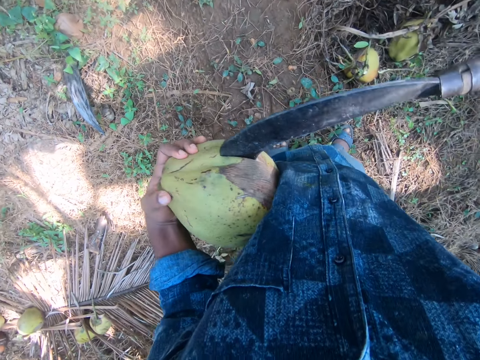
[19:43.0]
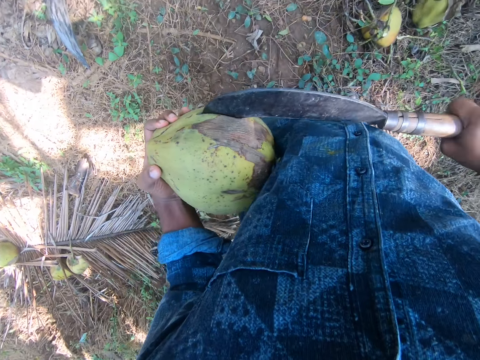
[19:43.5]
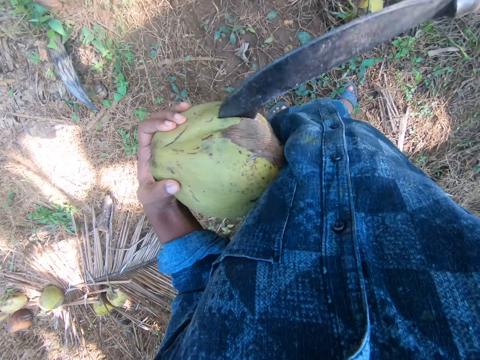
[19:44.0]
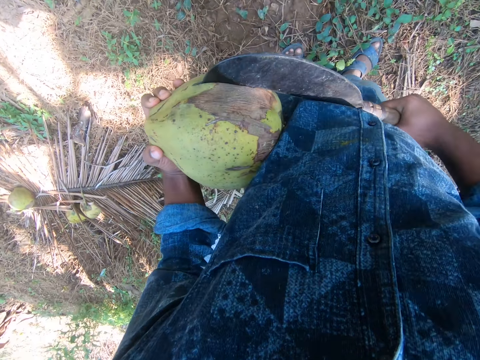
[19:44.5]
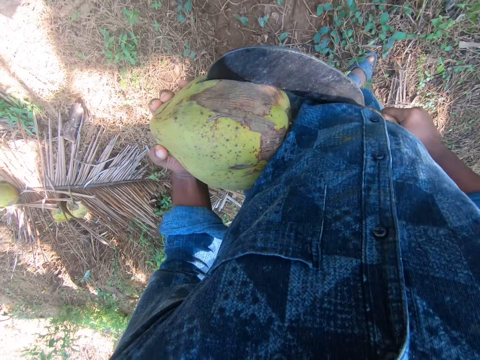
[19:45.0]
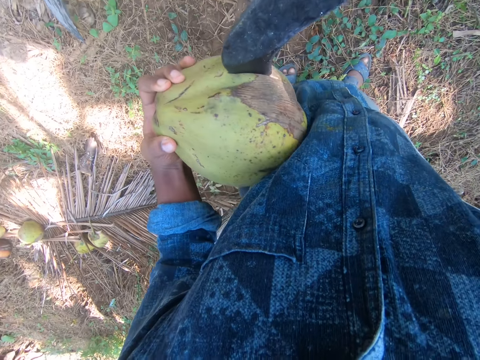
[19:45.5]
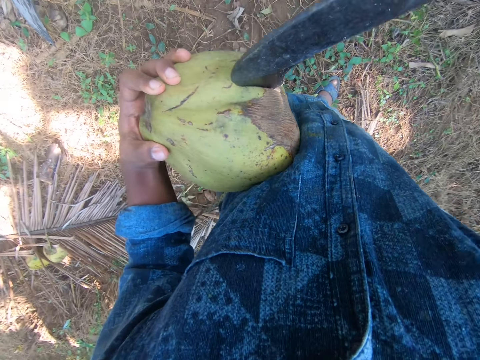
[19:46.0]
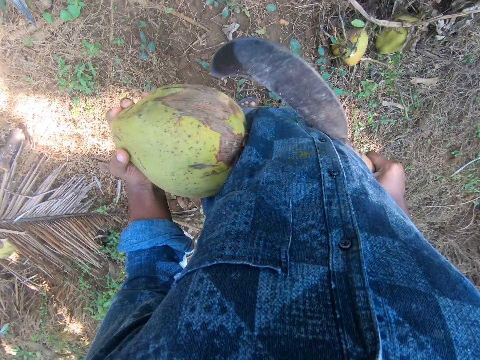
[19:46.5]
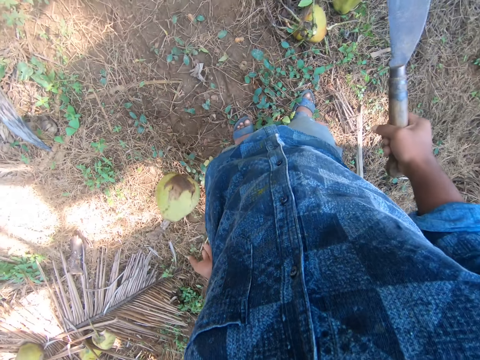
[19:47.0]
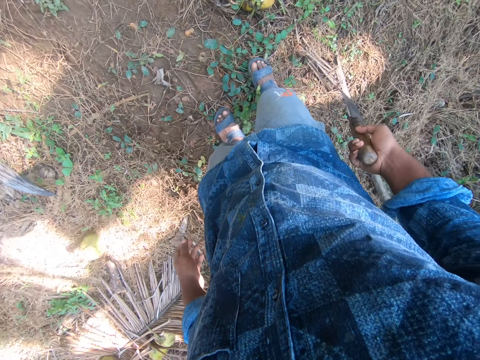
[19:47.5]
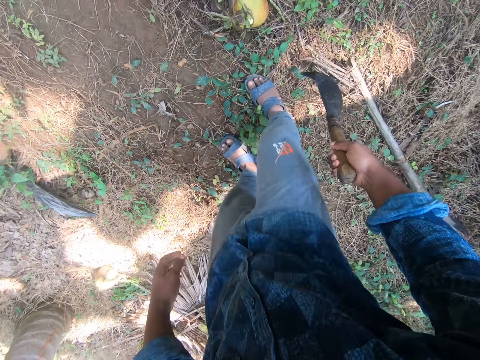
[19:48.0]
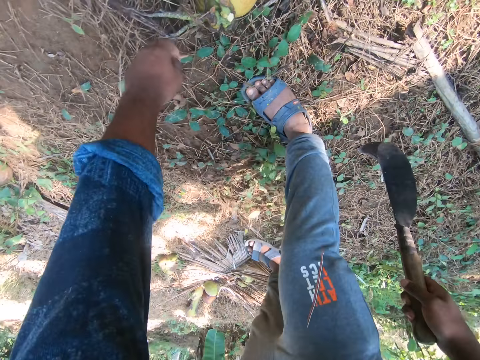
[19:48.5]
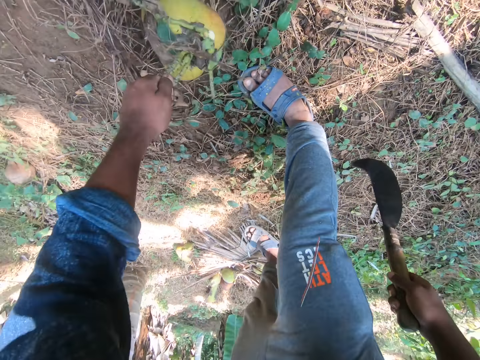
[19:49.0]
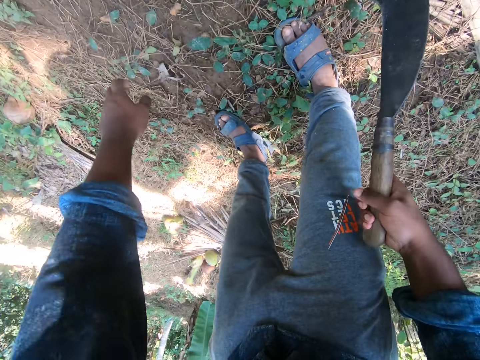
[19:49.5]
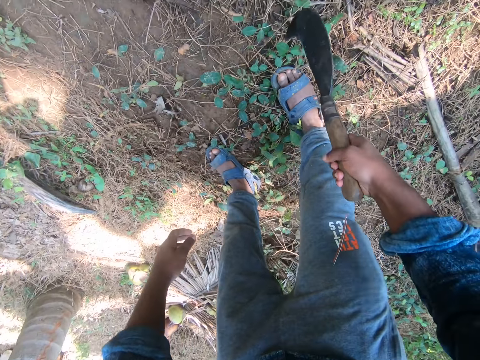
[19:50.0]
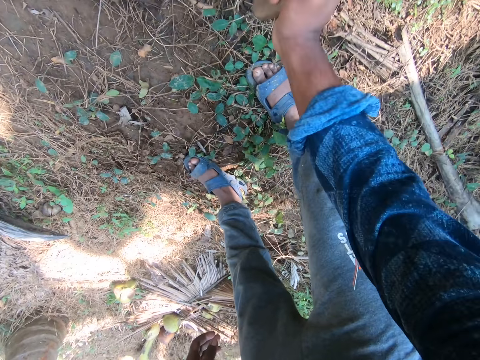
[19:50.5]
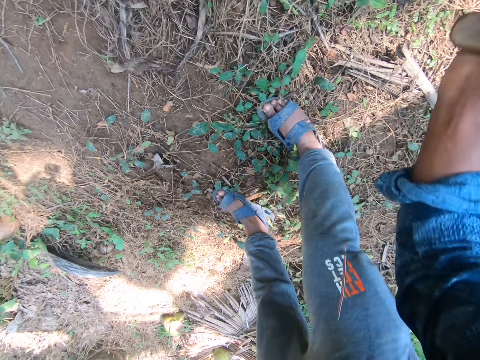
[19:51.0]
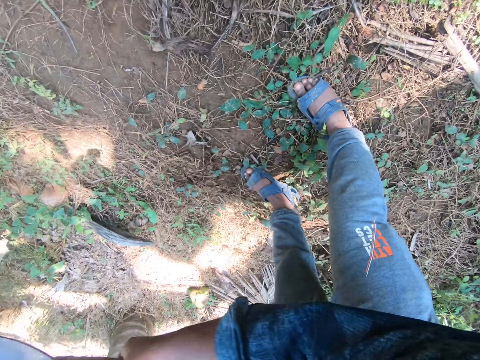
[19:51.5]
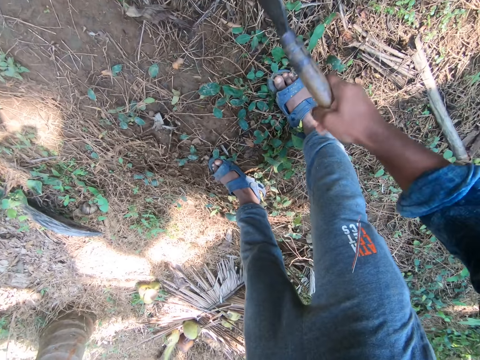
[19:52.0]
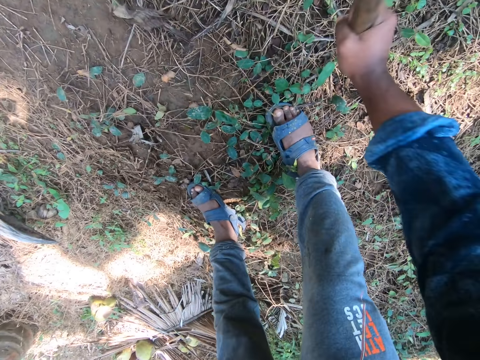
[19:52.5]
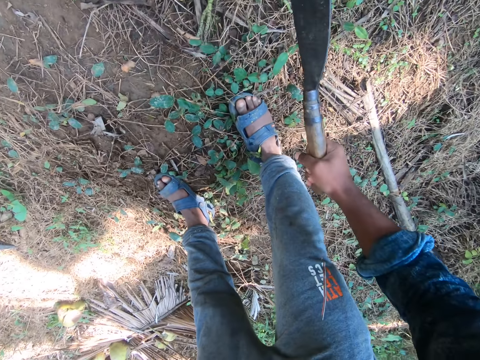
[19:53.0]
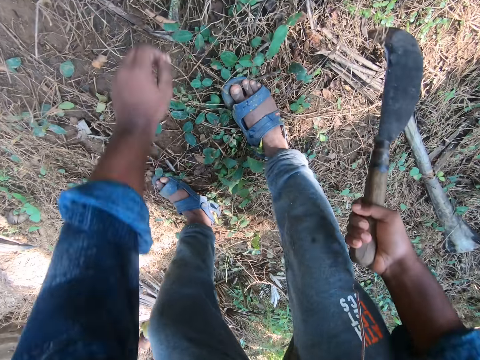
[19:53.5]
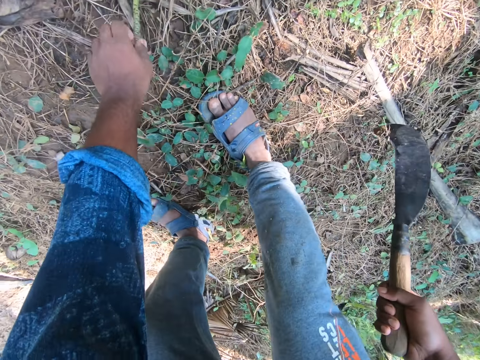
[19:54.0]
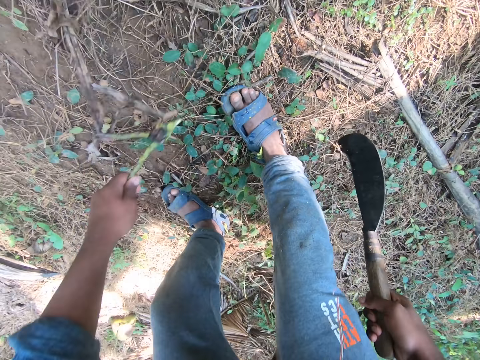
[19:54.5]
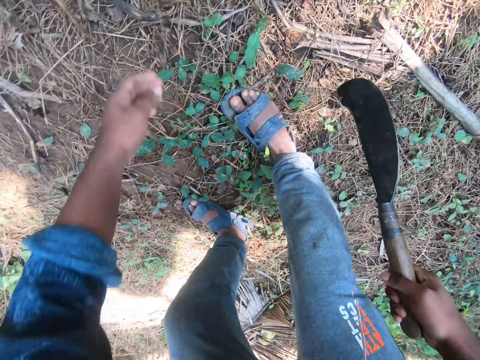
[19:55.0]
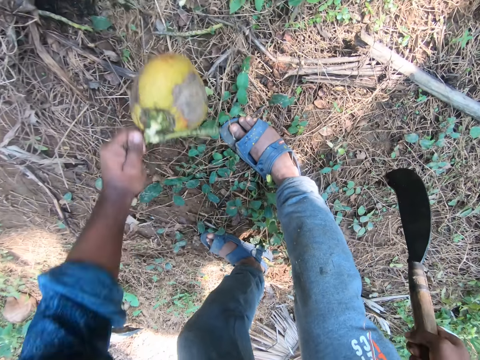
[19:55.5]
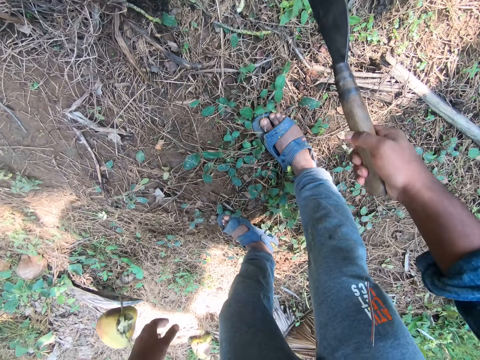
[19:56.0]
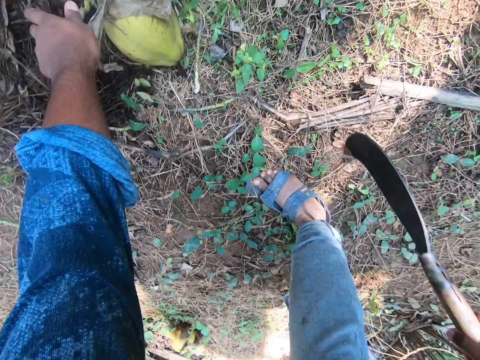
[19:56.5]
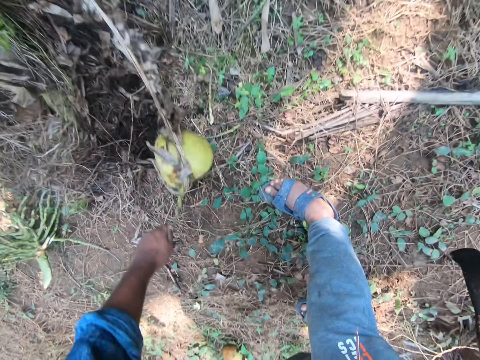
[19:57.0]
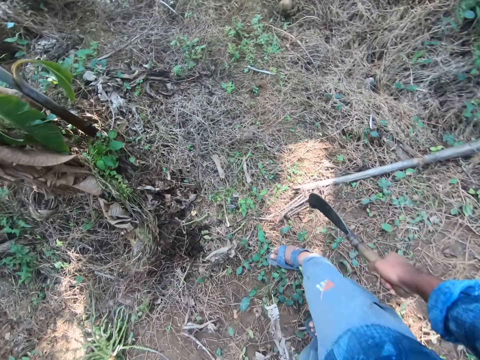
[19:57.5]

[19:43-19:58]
The camera wearer drops the coconut on the ground with his left hand. He picks up a coconut from the ground with his left hand. He puts down the coconut. He cuts the stalk of the coconut on the ground with the sickle in his right hand. He picks up the stalk of the coconut from the ground with his left hand. He throws the stalk of the coconut in his left hand on the ground. He picks up the coconut from the ground with his left hand. He drops the coconut on the ground with his left hand. He picks up the coconut from the ground with his left hand. He throws down the coconut.

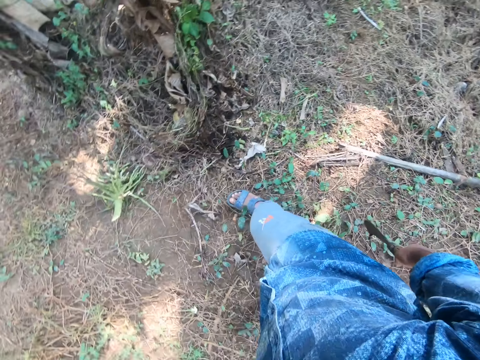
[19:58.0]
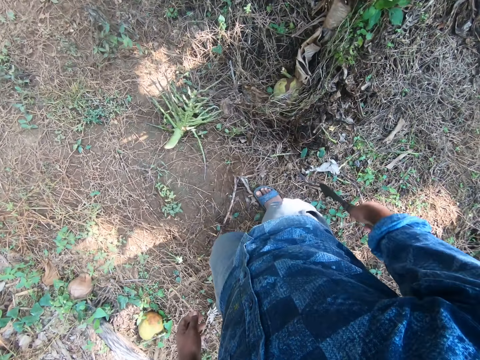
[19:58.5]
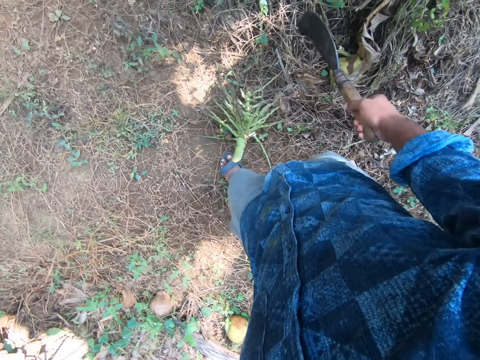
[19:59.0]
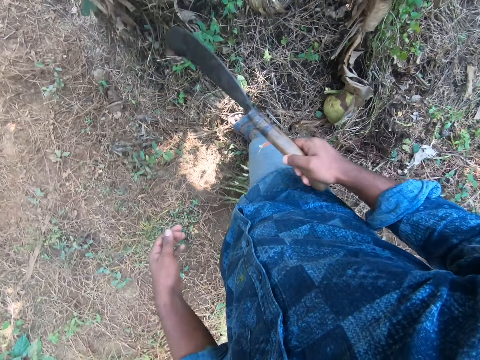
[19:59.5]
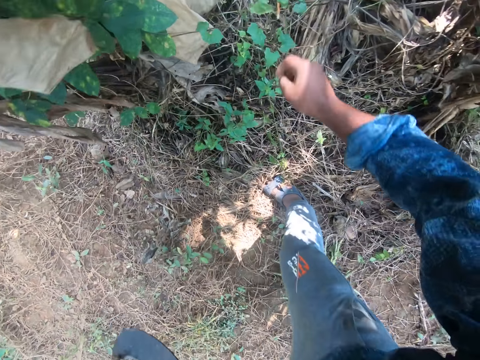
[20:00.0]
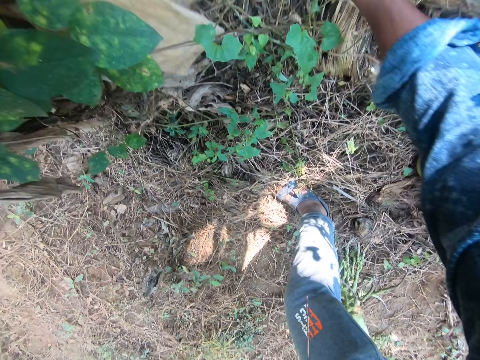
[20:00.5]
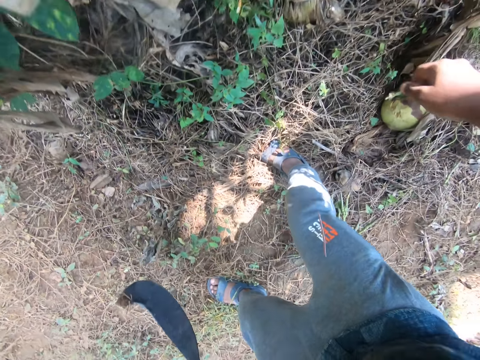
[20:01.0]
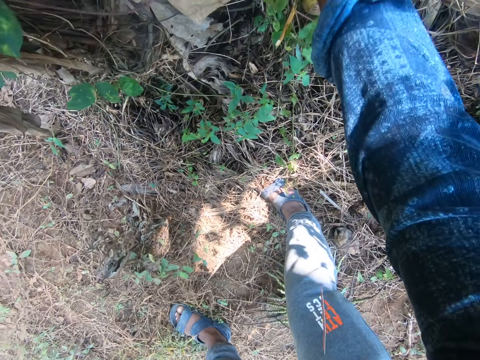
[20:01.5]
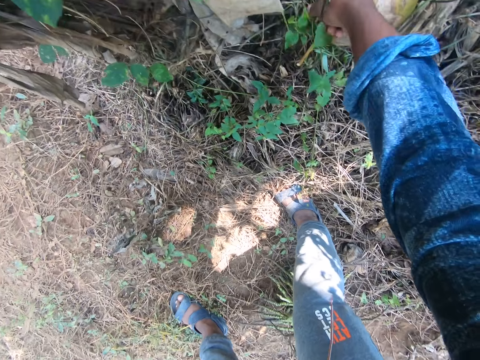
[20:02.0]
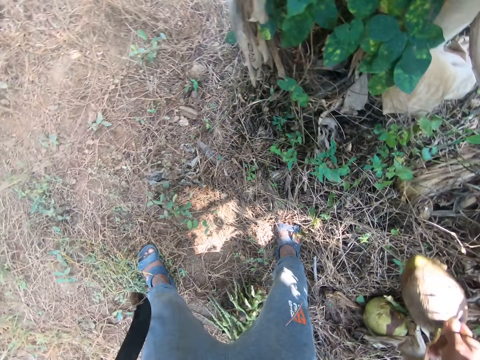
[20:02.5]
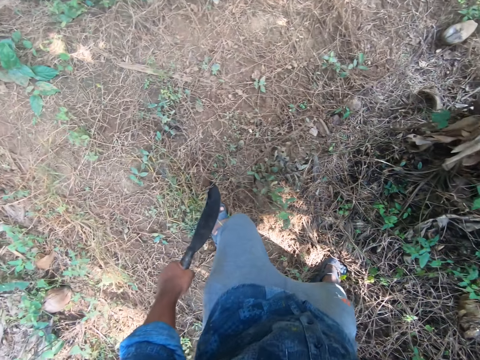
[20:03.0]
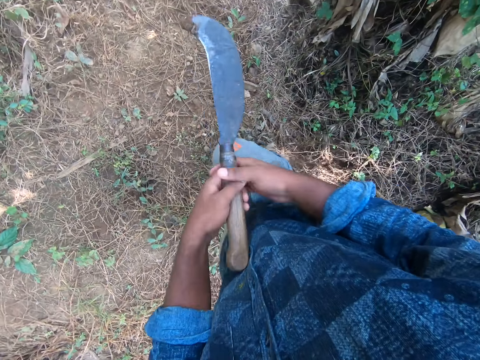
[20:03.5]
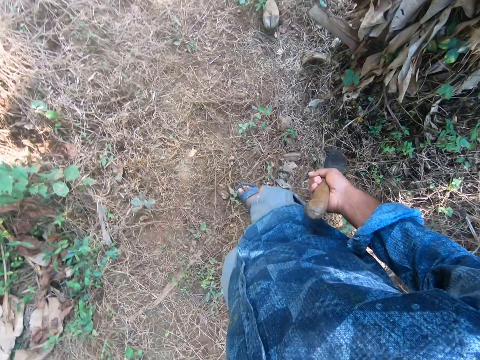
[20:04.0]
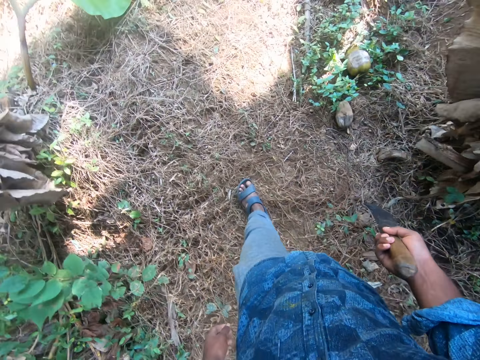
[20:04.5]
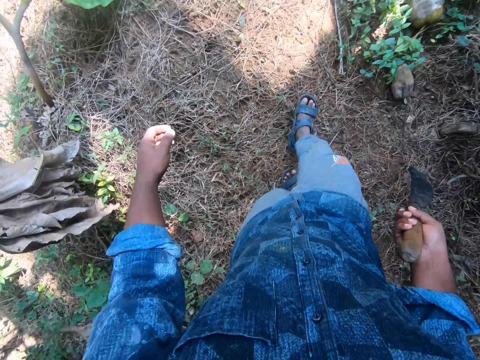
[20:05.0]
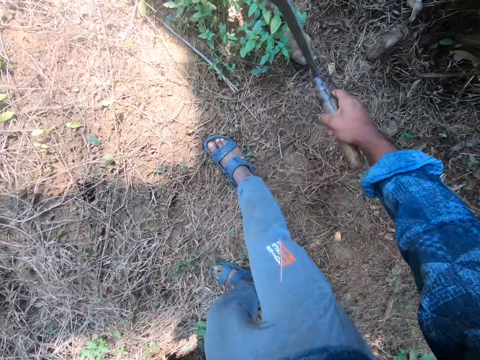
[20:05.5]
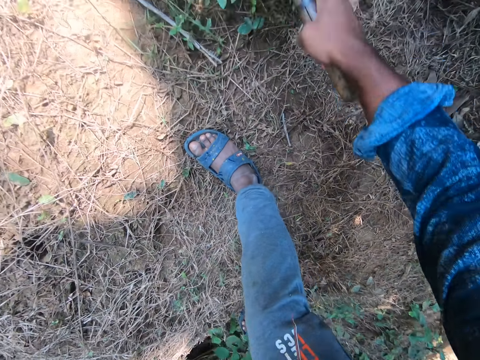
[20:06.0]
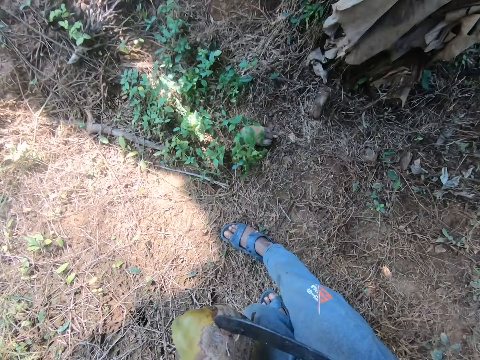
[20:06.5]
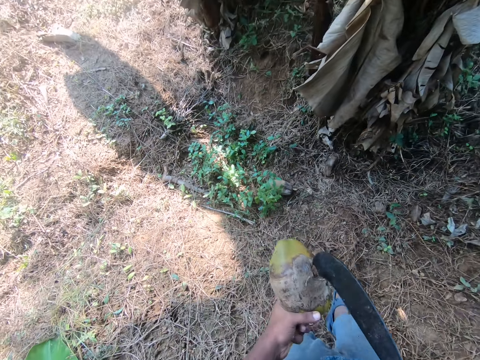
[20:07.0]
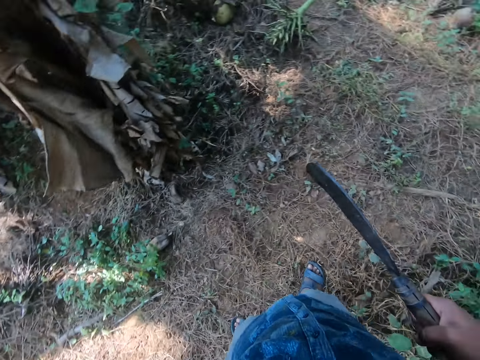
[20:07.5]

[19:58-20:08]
The camera wearer walks around. He passes the sickle in his right hand to his left hand. He picks up a coconut from the ground with his right hand. He drops down the coconut fruit. He picks the coconut fruit. He drops the coconut in his right hand on the ground. He passes the sickle in his left hand to his right hand. He walks around. He walks towards a coconut on the ground. He picks up the coconut from the ground with the sickle in his right hand. He removes the coconut from the sickle in his right hand with his left hand.
